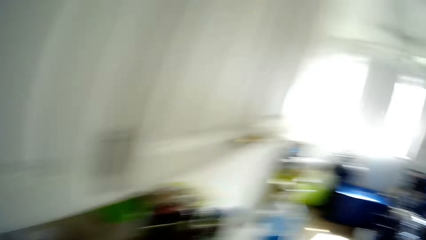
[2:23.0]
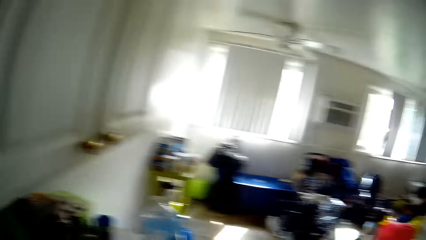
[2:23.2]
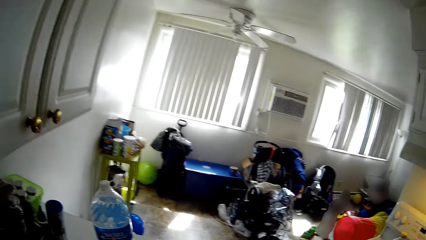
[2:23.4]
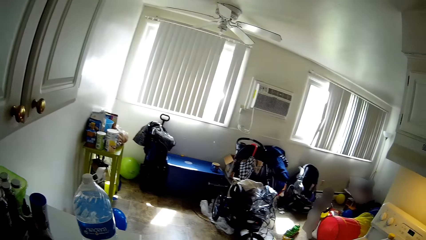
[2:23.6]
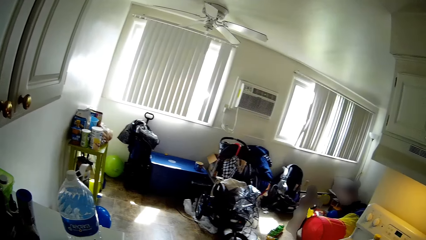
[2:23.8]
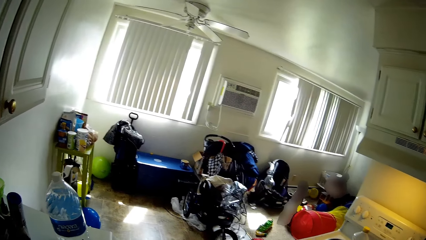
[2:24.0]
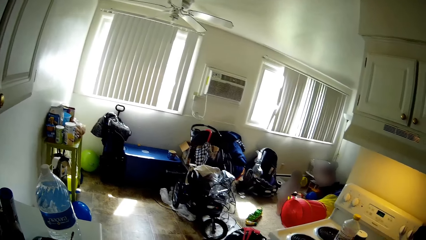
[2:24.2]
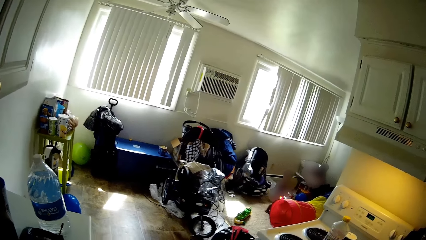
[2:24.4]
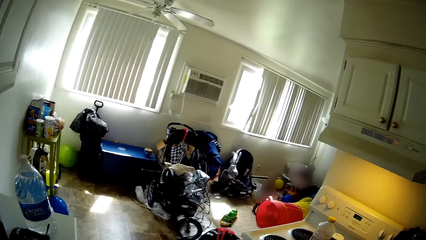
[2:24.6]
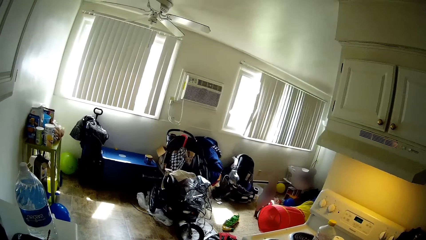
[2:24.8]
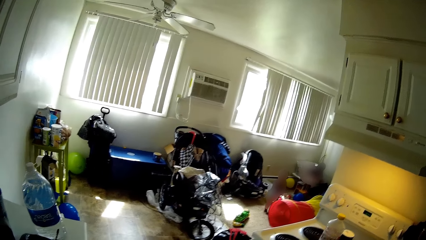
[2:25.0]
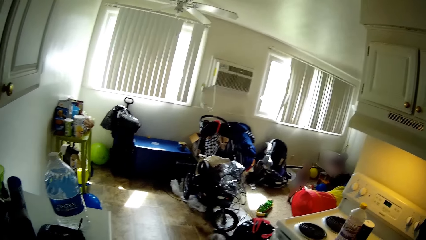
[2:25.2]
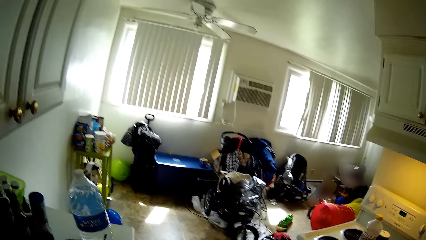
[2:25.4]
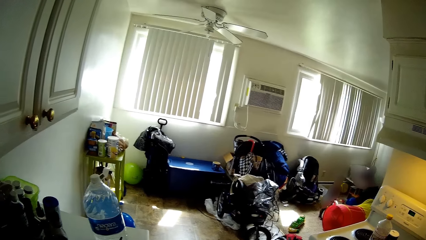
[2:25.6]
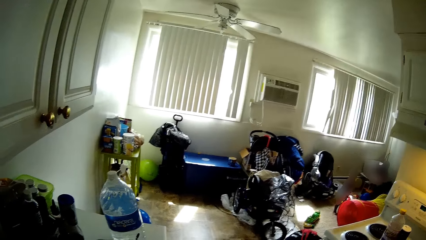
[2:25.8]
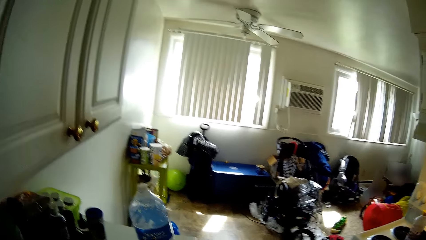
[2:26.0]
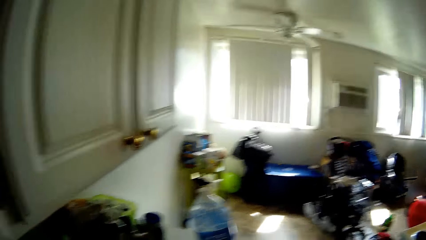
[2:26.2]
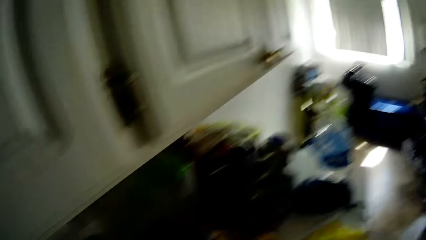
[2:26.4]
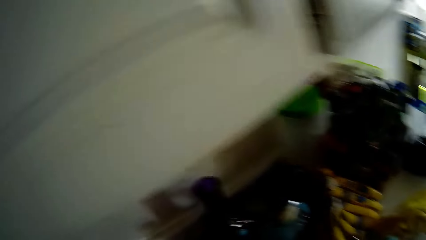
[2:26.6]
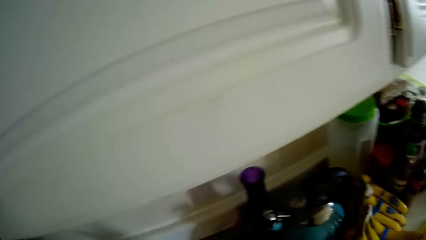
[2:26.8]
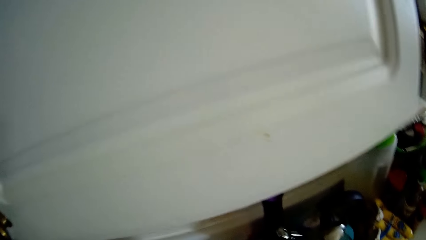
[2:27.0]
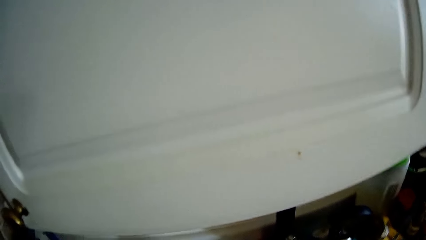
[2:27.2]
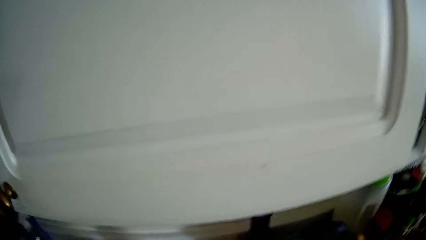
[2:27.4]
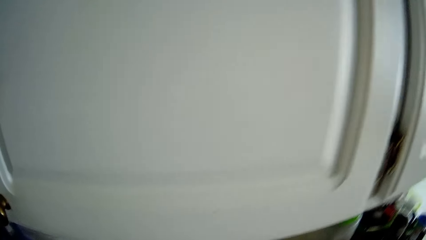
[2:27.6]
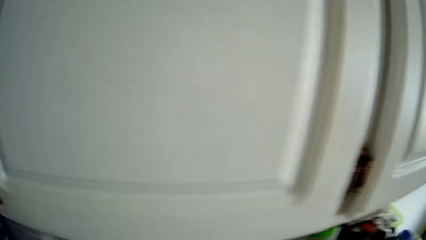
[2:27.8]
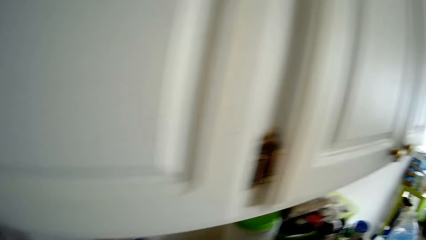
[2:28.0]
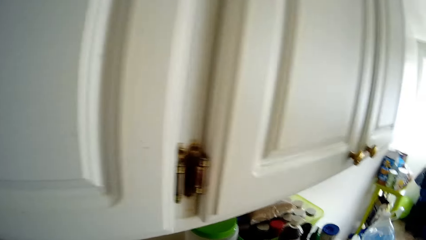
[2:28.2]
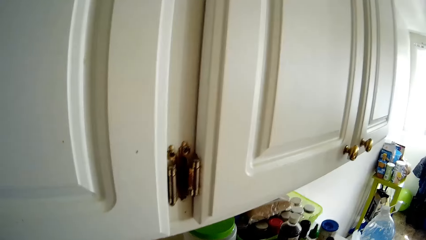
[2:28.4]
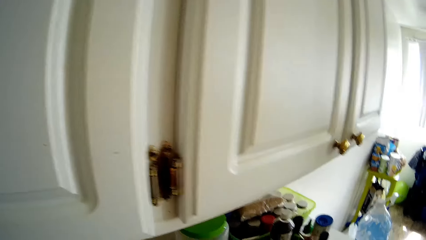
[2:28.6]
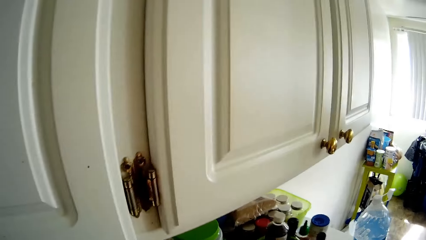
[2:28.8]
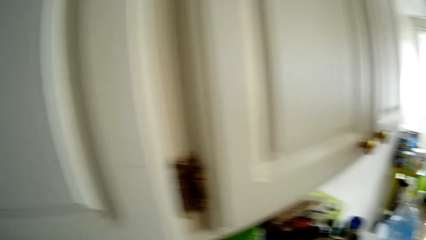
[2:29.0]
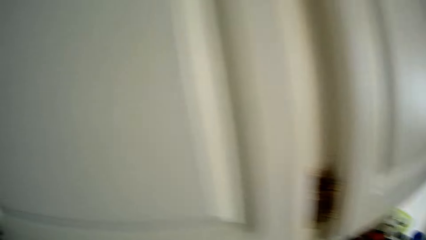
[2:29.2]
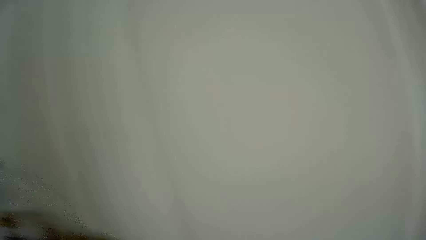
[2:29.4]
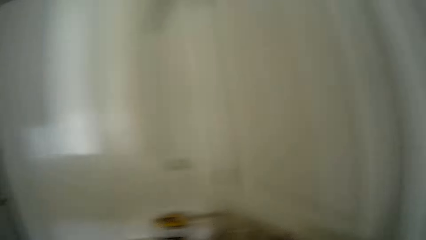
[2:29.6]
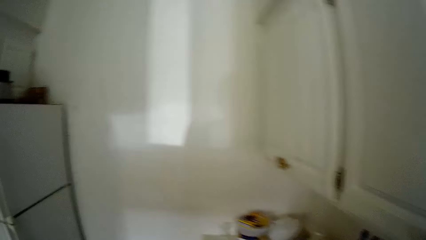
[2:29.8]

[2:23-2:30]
The camera wearer looks around.

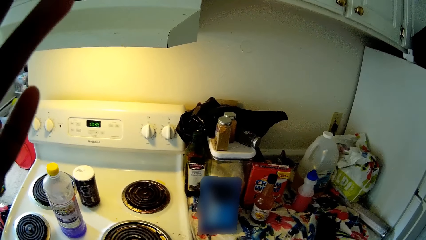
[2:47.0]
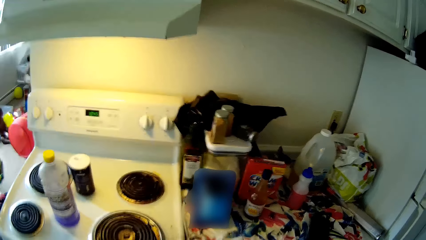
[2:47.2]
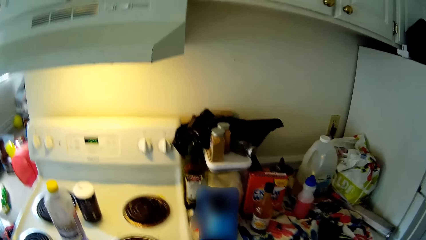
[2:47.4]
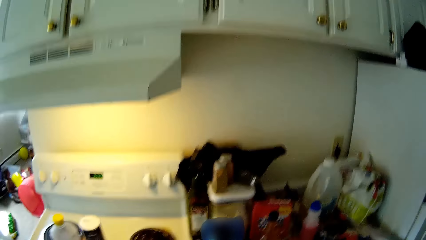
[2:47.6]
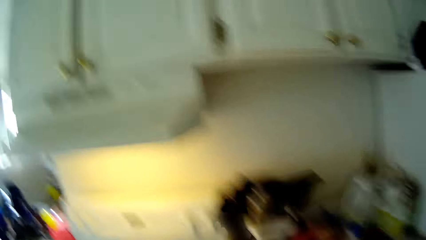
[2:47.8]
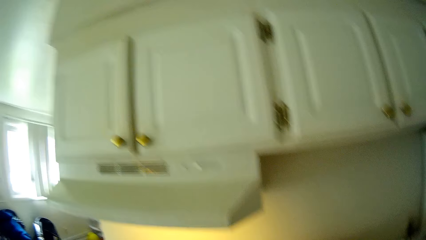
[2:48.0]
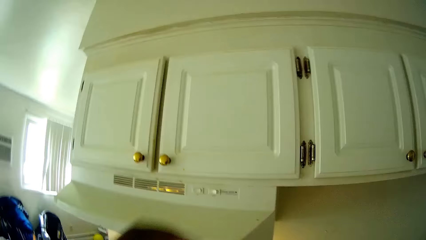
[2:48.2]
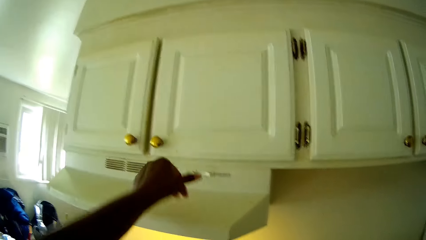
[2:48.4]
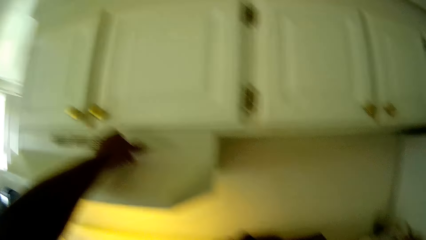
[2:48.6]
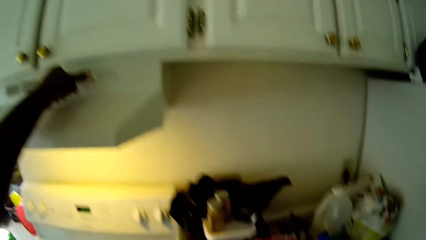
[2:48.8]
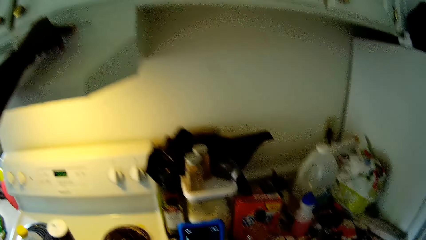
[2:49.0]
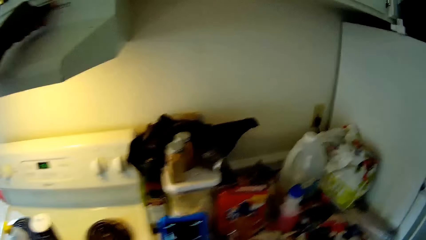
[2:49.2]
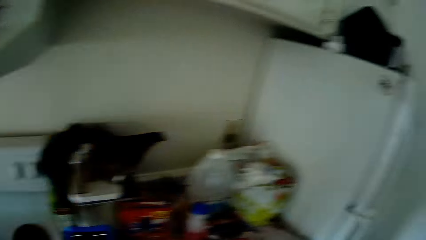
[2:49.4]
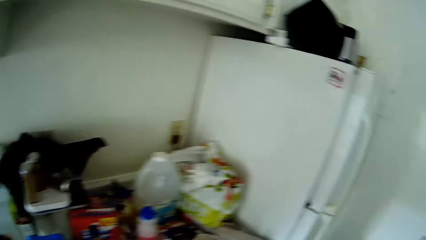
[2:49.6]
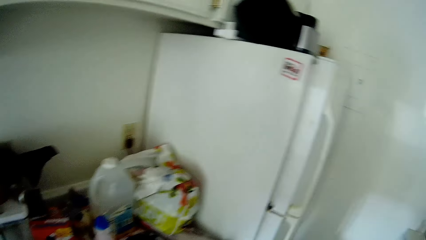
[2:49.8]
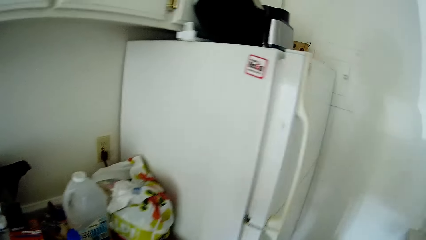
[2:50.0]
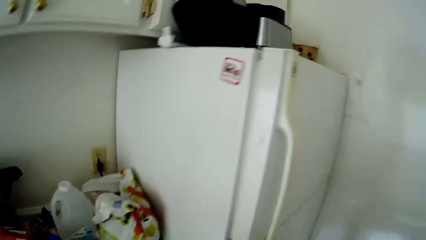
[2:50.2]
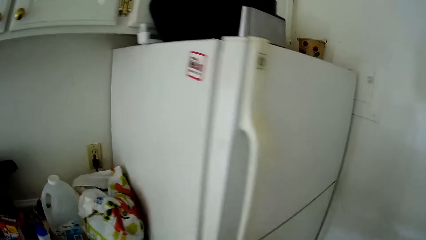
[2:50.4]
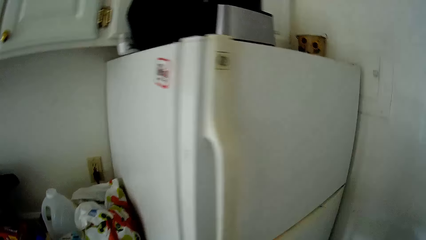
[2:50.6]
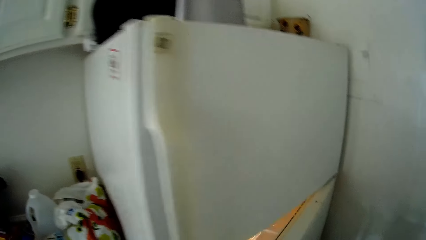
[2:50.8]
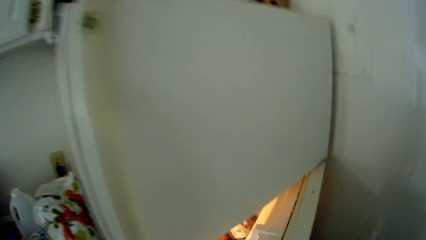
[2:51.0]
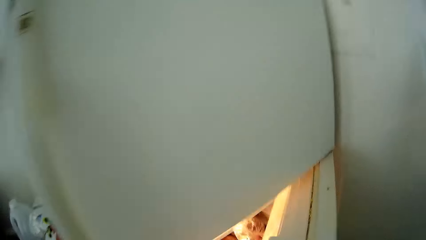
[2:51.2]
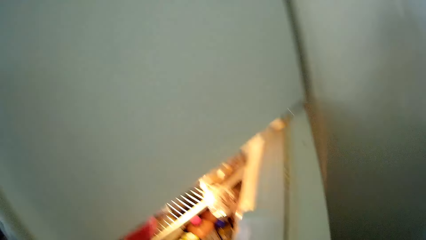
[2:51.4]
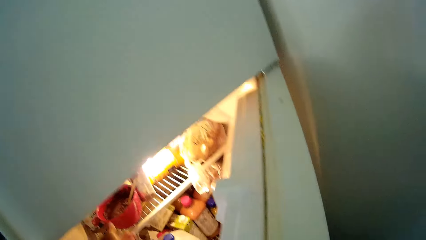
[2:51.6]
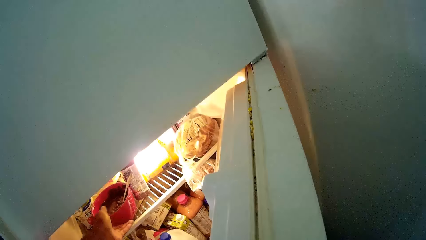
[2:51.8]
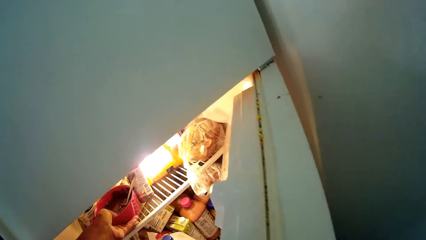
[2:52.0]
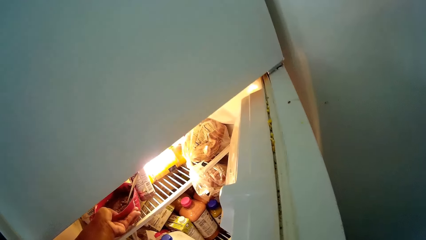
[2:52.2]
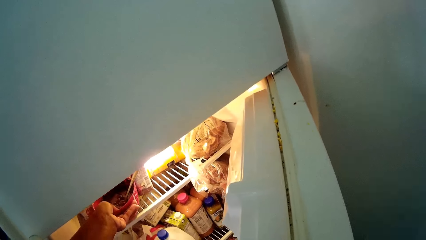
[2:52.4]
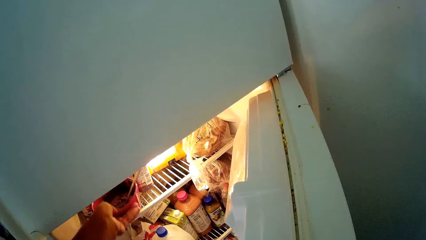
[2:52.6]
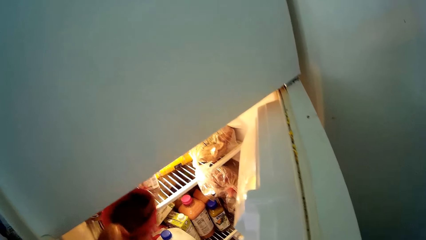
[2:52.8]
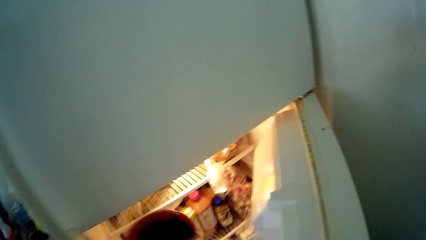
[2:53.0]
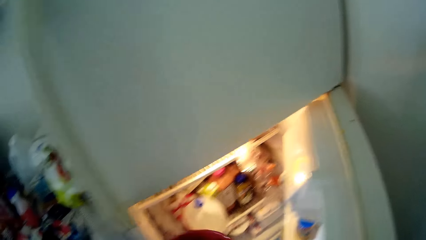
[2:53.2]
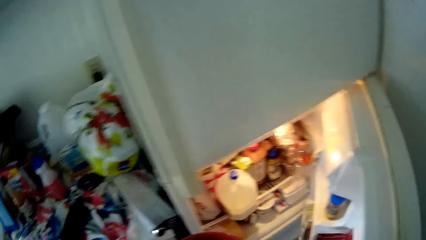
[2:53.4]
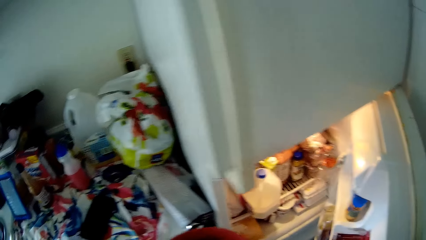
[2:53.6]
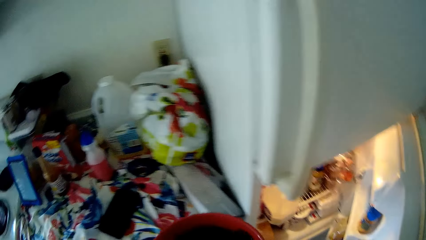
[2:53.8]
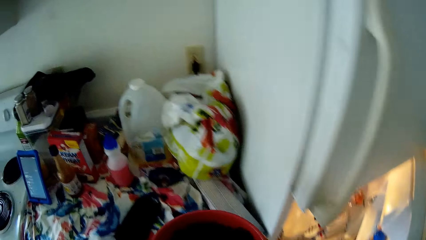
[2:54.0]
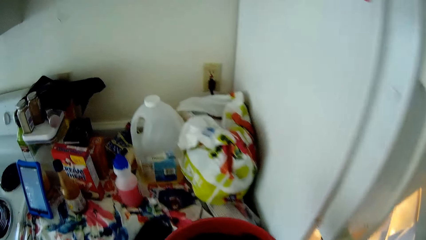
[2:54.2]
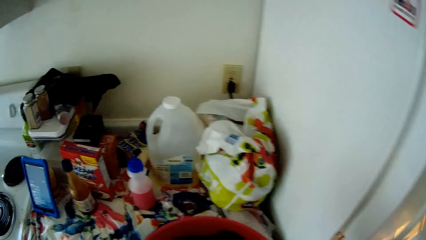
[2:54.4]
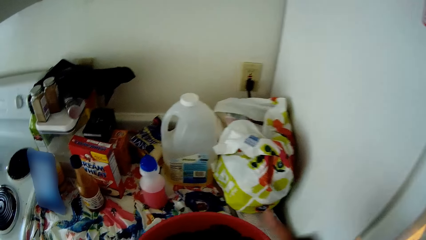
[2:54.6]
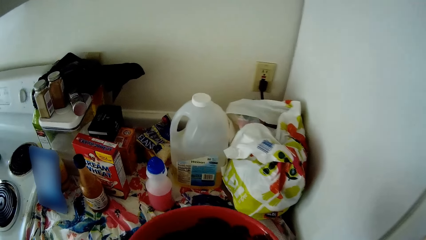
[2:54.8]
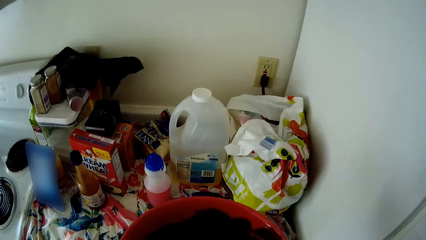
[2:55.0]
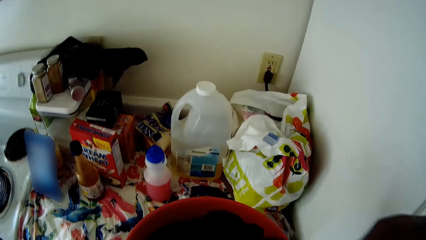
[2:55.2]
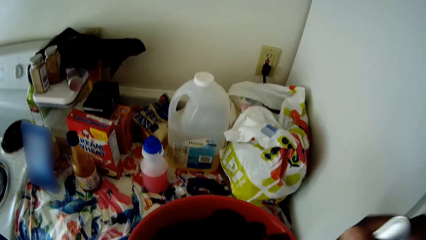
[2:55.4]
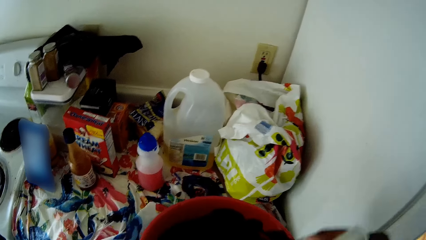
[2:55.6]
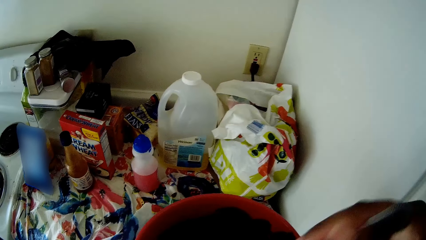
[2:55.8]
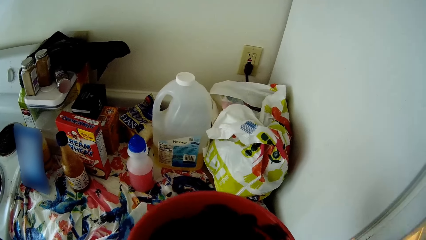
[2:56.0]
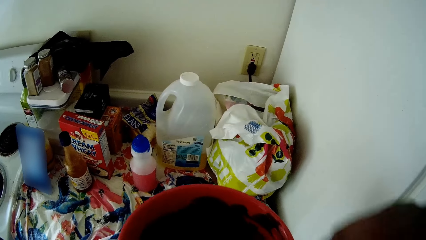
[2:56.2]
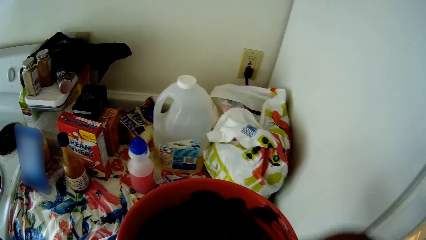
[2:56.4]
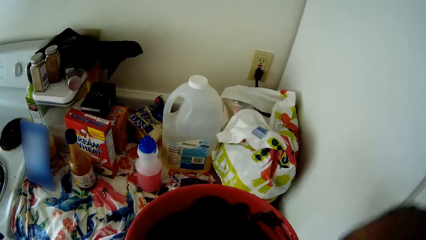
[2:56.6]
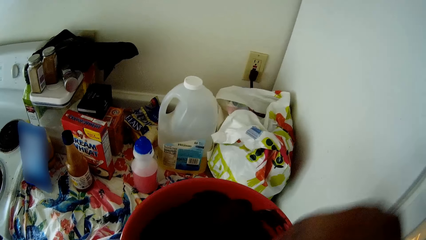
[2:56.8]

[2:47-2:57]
The camera wearer touches a switch on a kitchen hood extractor with her left hand. She opens the refrigerator with her hand. She takes a bowl or tin from the refrigerator with her left hand. She stirs food in the bowl with a spoon in her right hand.
